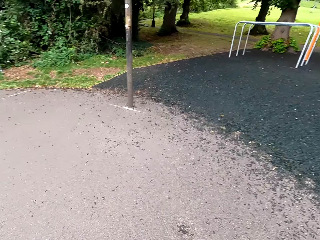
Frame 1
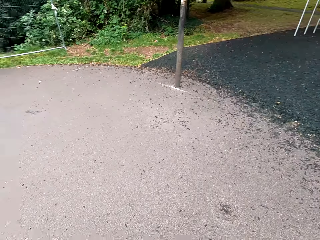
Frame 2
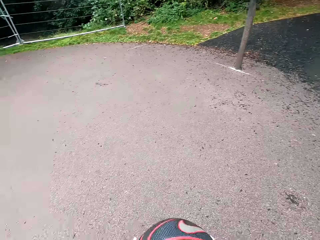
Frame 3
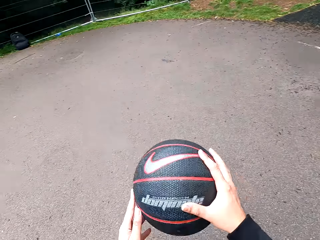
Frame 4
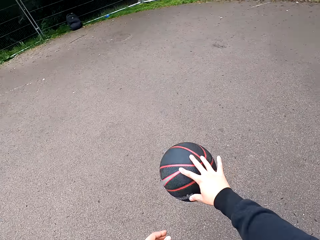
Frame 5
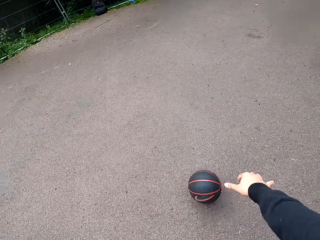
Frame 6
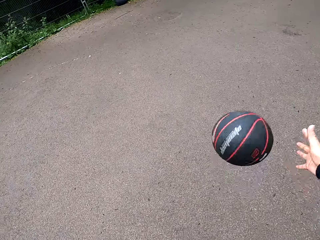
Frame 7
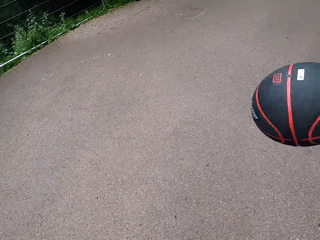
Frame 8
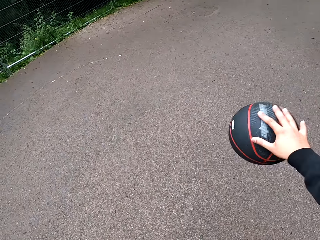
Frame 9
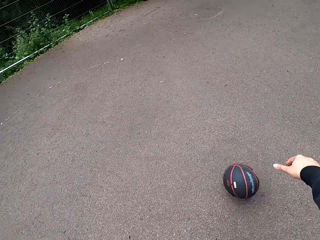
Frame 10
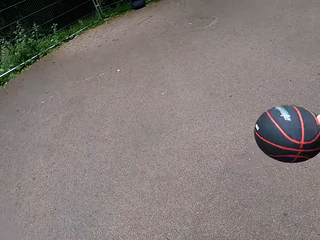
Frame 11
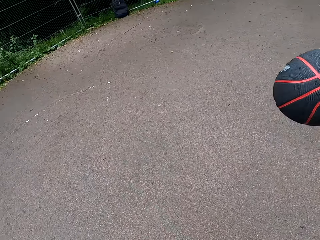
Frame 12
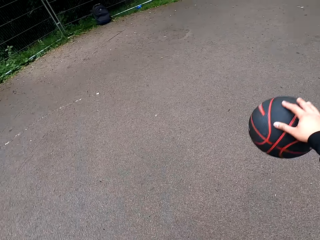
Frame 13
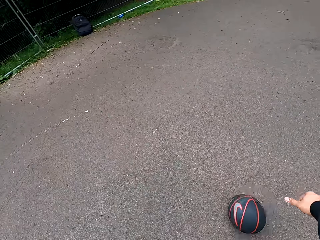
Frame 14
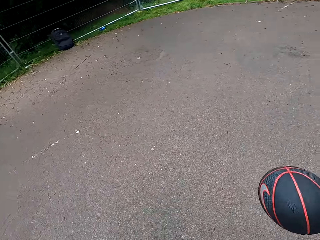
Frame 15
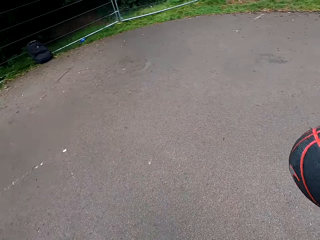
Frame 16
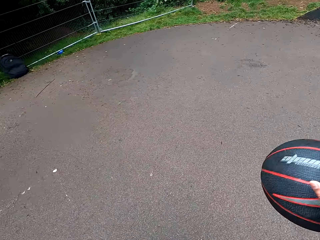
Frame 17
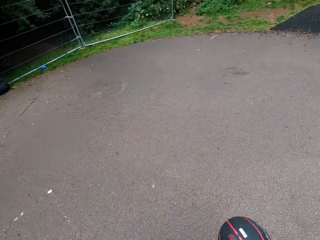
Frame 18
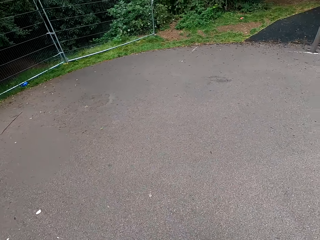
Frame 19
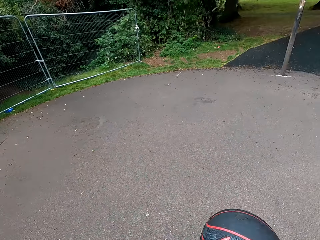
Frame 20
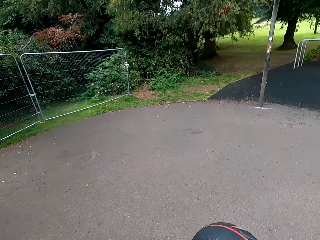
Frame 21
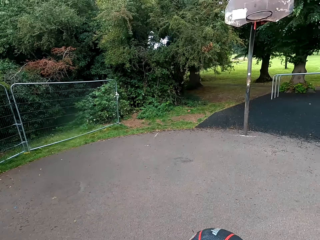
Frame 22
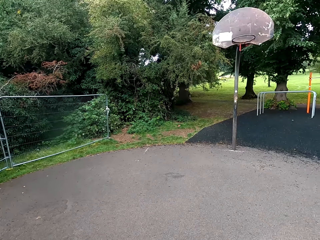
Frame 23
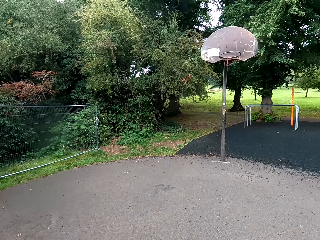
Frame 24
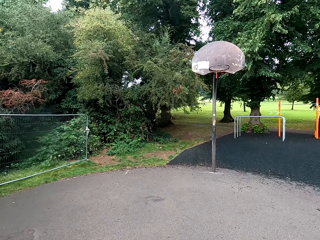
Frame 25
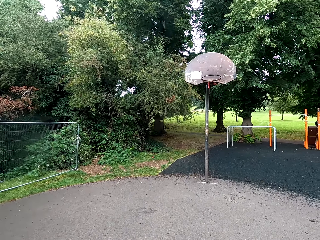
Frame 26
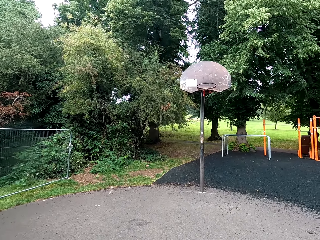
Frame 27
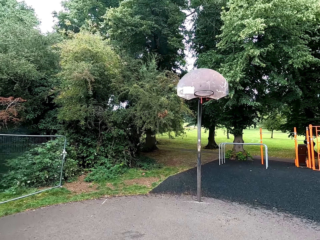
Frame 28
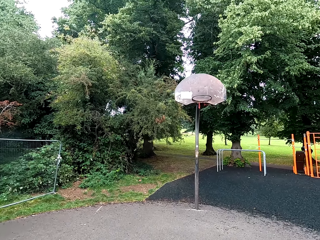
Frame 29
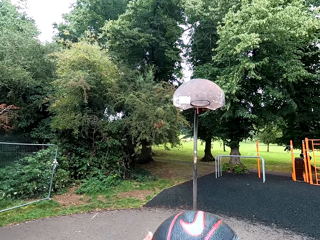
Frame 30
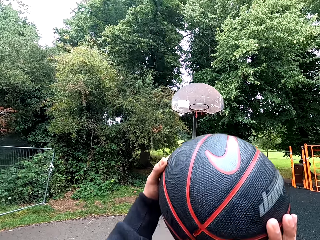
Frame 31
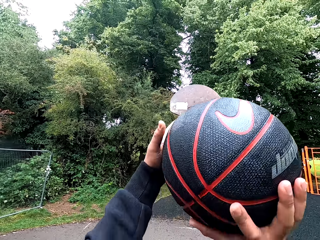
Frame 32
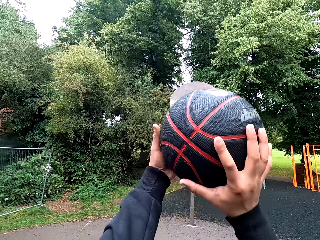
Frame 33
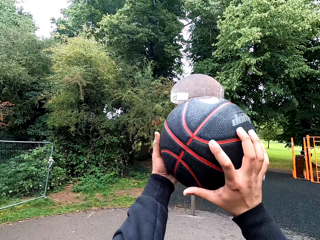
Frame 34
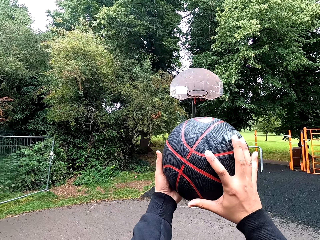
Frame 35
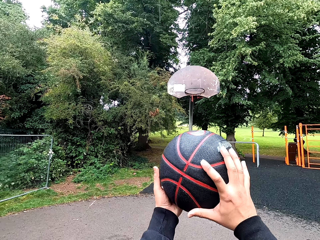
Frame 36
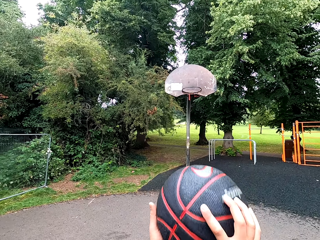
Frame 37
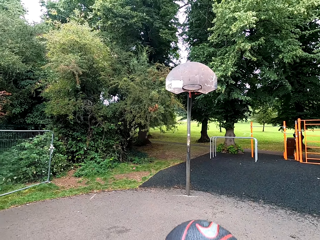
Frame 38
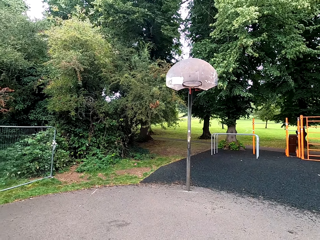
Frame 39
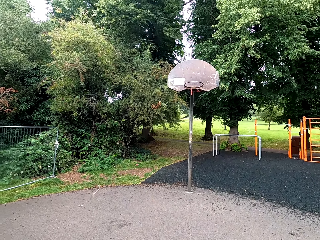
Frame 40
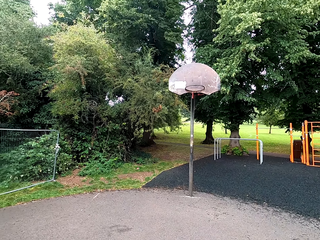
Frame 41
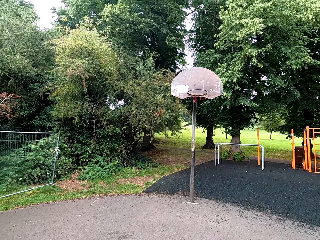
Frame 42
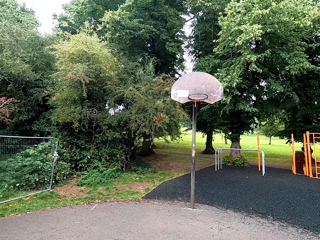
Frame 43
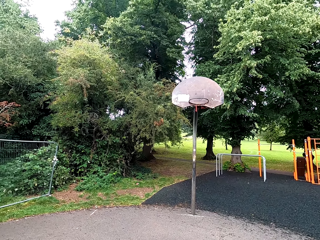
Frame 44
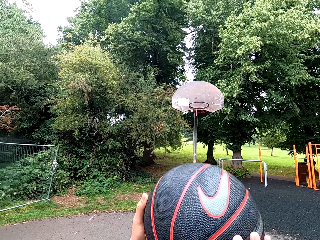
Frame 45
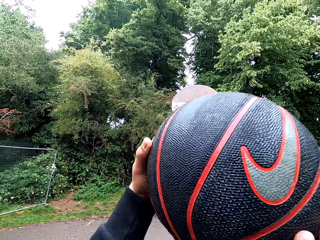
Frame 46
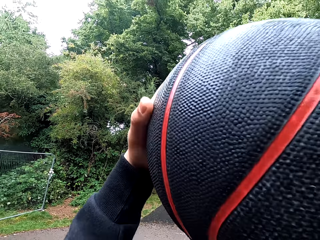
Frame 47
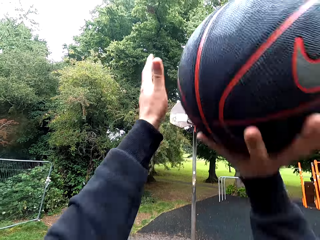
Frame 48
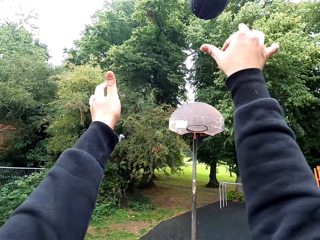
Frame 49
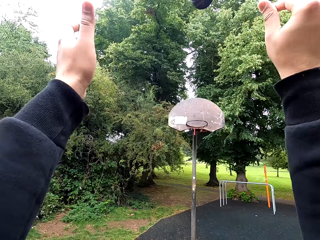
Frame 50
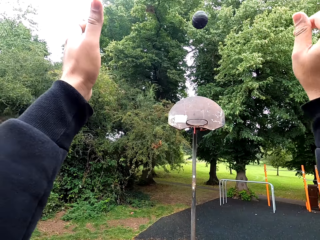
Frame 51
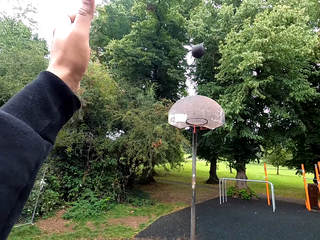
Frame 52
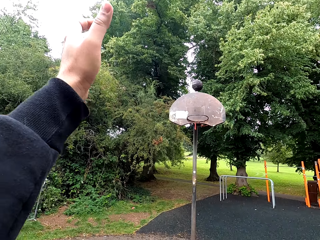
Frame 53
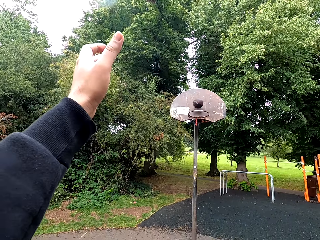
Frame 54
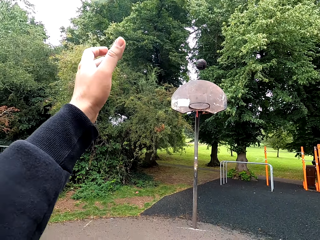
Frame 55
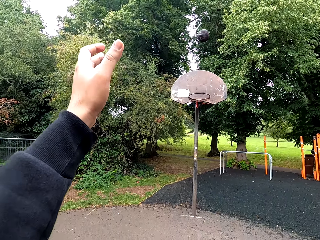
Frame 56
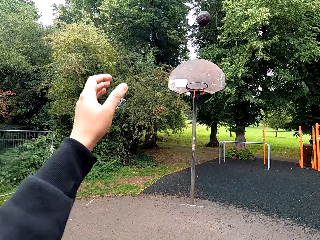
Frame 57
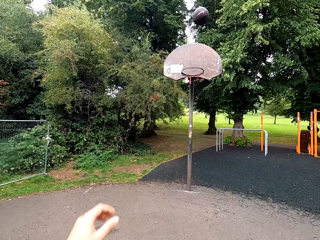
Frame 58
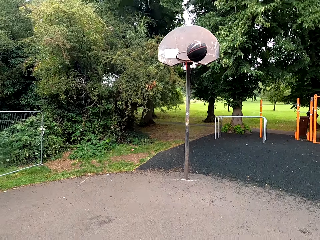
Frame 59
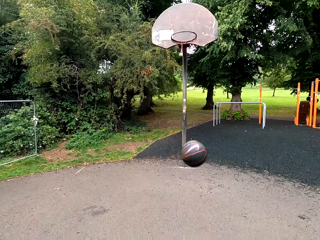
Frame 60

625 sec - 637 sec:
The camera wearer holds the basketball. They play the basketball. They hold the basketball. They throw the basketball.

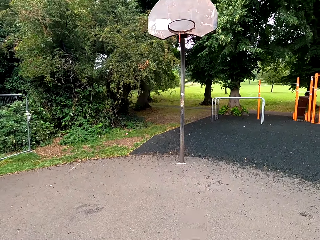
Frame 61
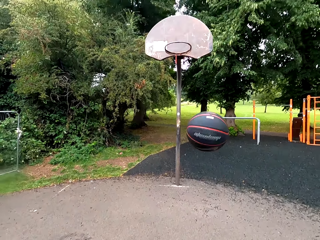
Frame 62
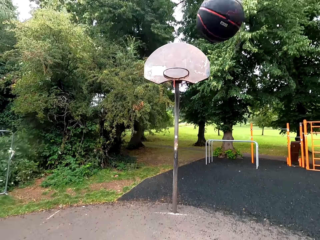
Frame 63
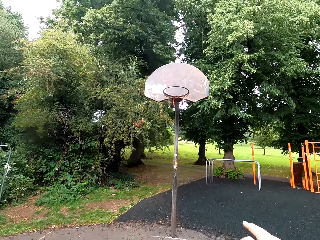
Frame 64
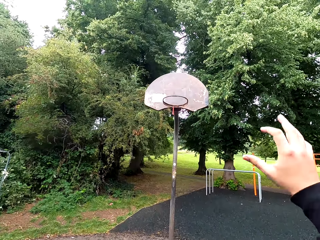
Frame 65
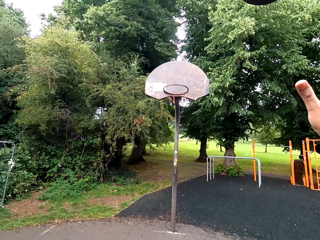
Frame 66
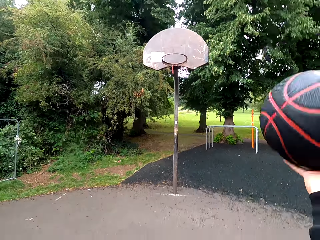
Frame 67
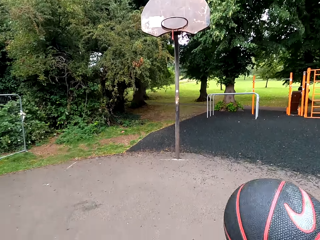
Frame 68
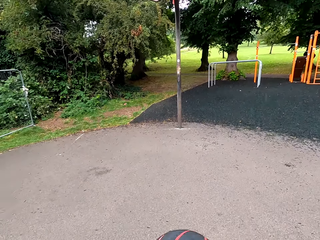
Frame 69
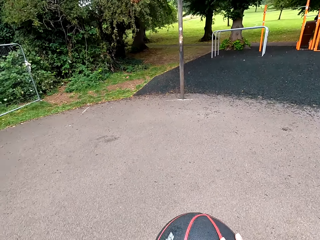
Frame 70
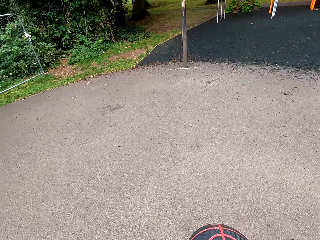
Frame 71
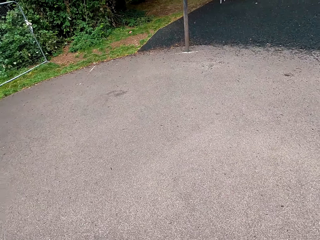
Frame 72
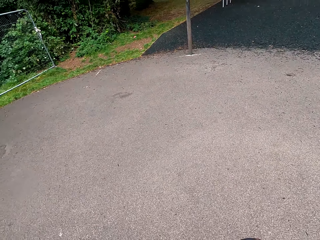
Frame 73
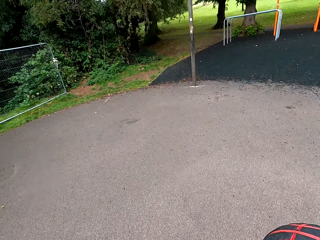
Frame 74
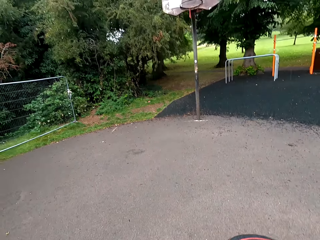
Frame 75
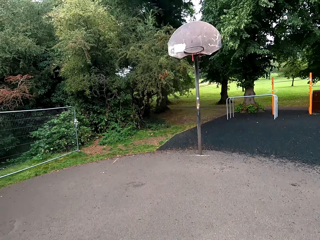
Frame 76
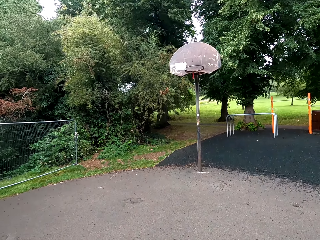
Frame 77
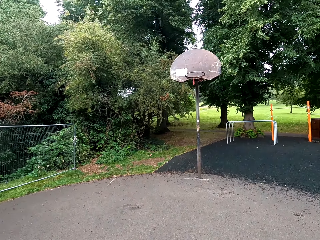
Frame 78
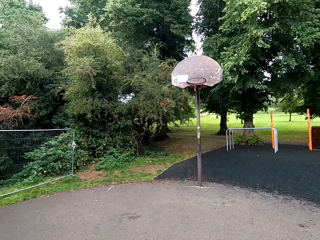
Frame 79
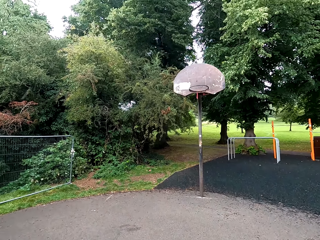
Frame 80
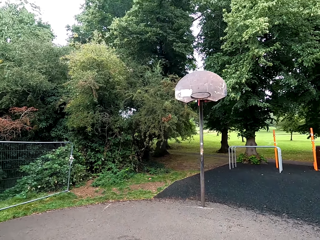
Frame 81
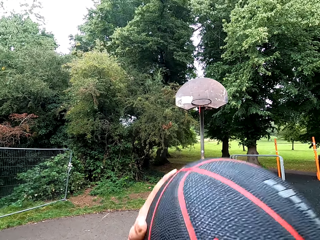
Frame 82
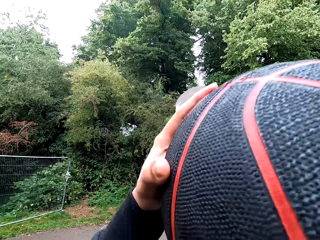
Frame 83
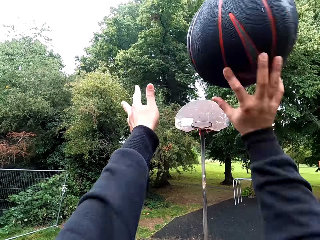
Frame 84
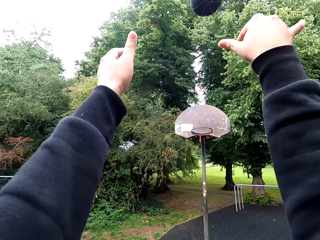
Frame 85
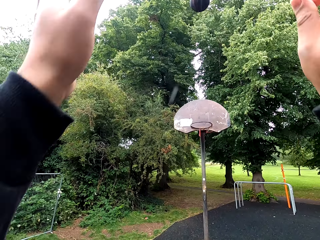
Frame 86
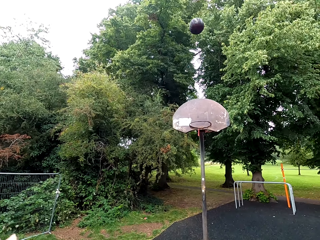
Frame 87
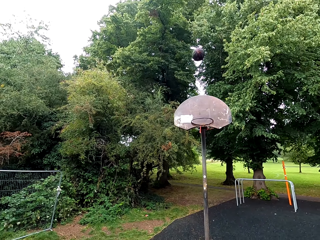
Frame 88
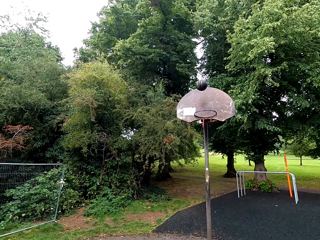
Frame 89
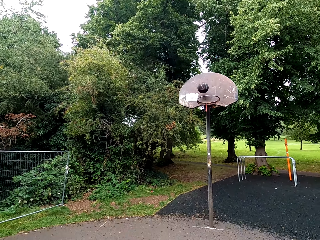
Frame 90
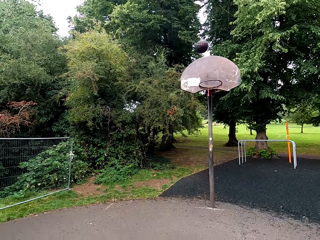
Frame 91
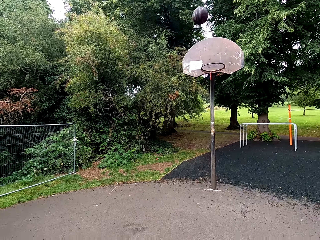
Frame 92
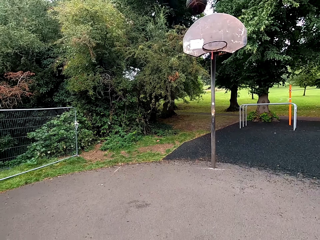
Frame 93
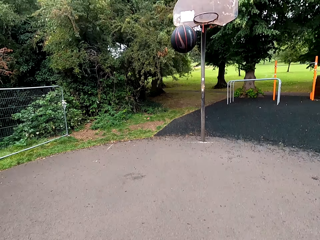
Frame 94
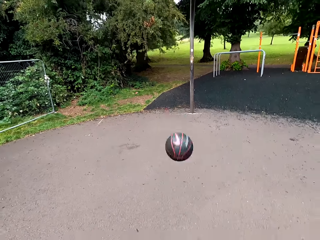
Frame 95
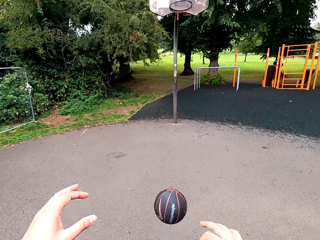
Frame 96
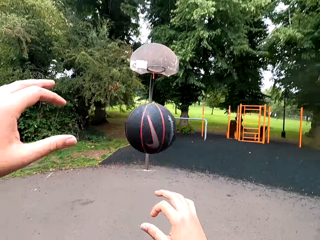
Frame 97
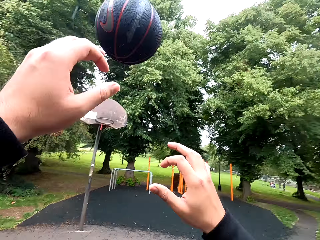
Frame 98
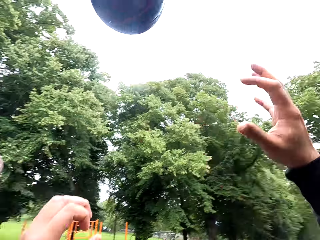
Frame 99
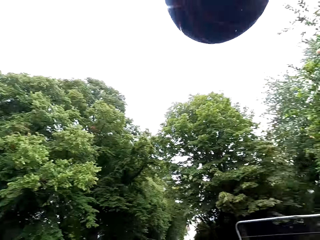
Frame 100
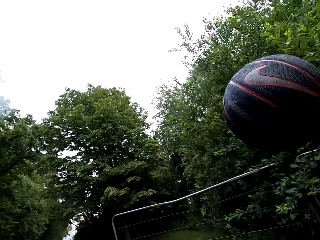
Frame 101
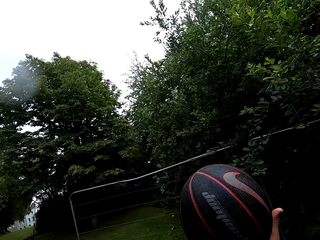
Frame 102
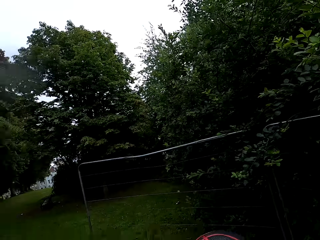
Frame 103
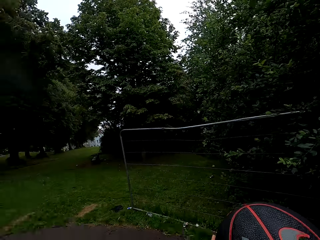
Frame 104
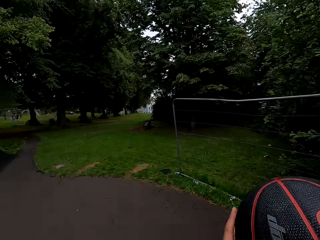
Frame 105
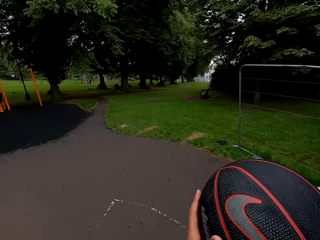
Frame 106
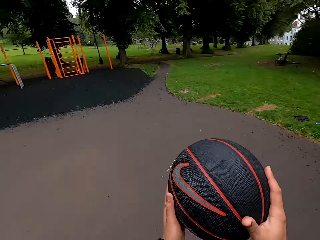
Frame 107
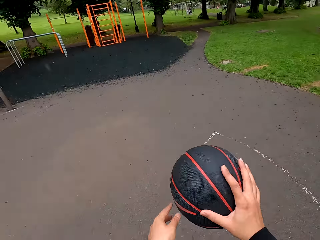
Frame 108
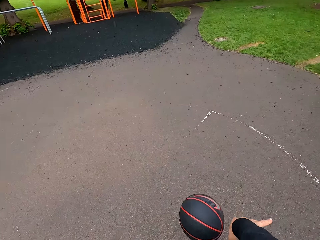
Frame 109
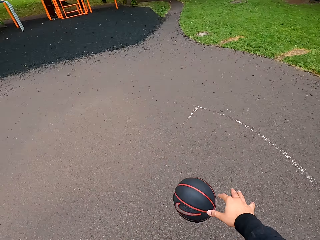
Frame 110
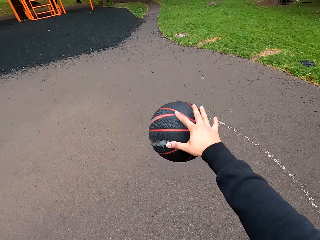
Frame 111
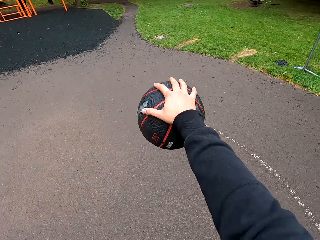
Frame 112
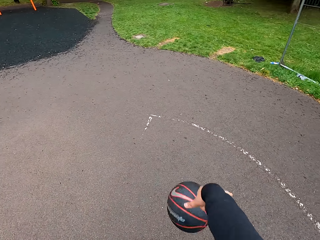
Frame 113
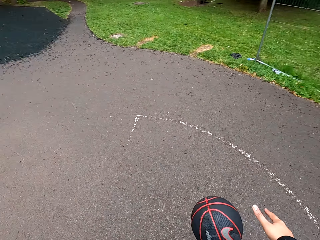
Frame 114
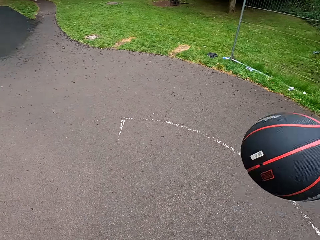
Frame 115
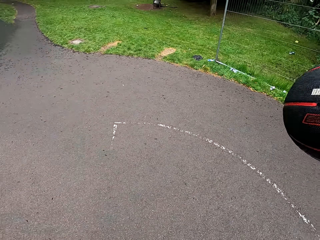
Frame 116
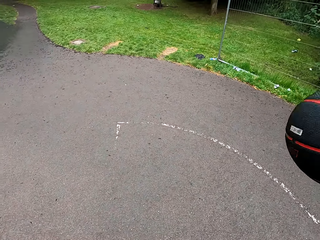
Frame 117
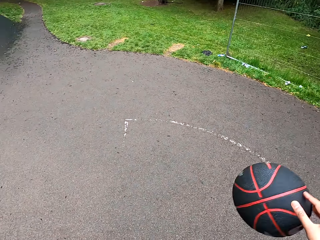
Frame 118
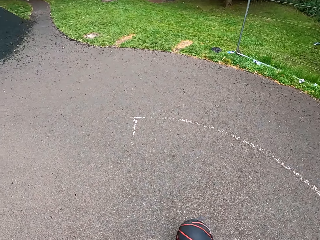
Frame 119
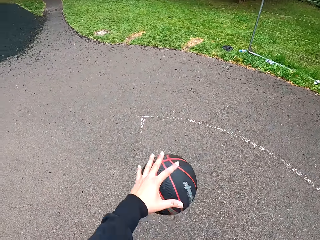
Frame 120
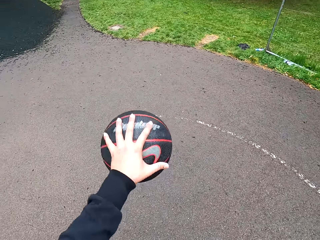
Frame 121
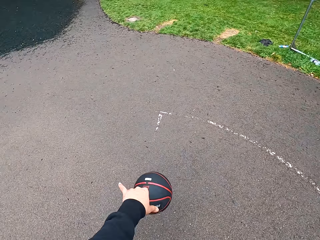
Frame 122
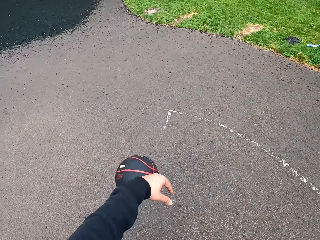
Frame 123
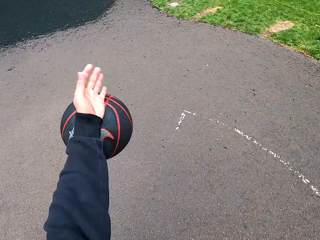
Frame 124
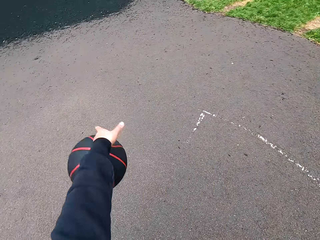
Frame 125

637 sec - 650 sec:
The camera wearer holds the basketball. They play the basketball. They hold the basketball. They throw the basketball. They hold the basketball. They play the basketball.
